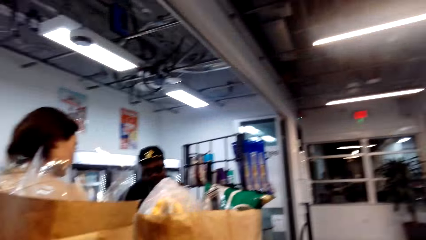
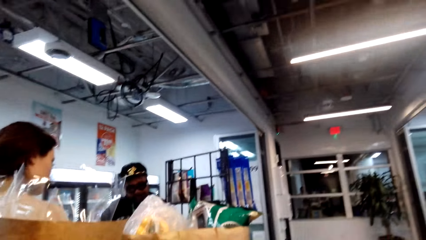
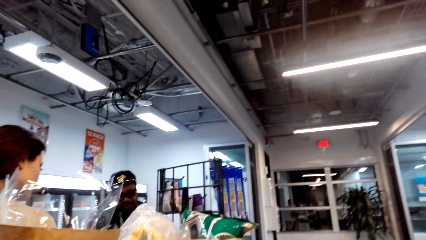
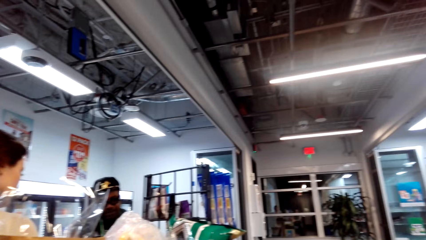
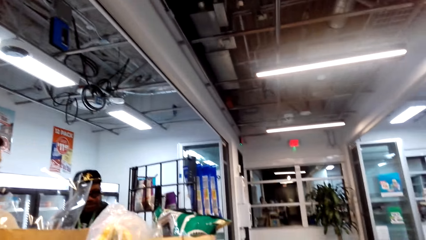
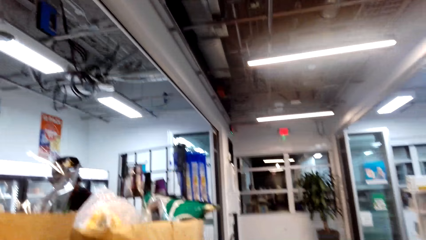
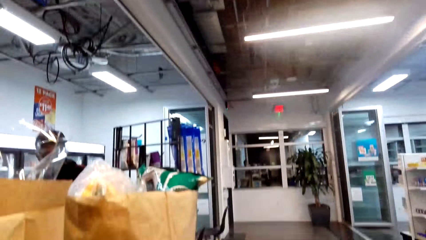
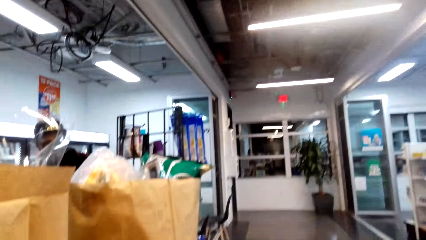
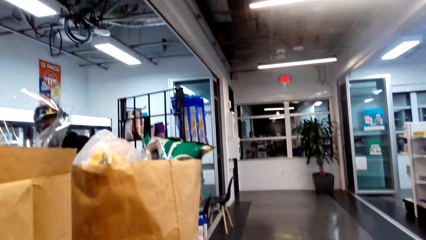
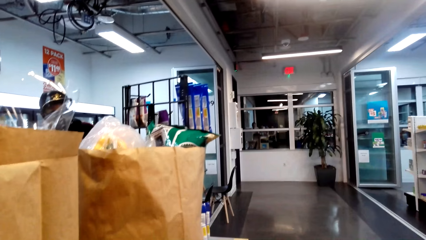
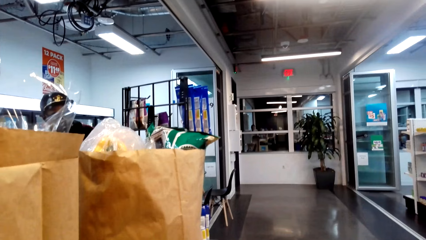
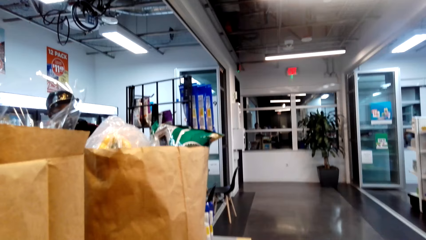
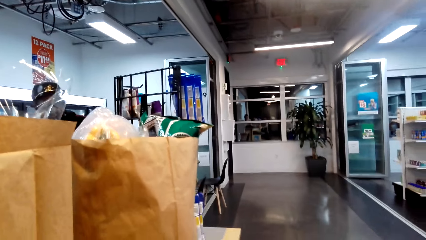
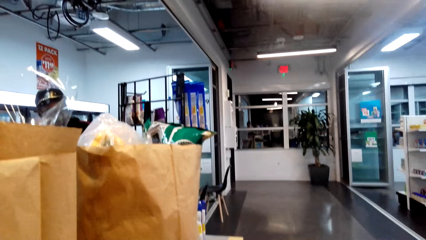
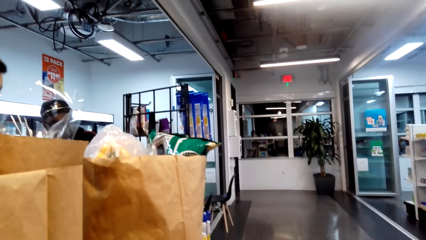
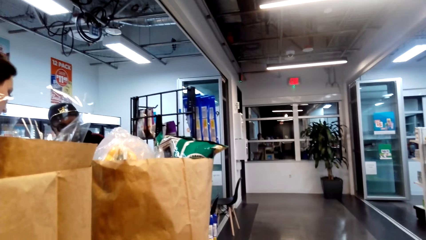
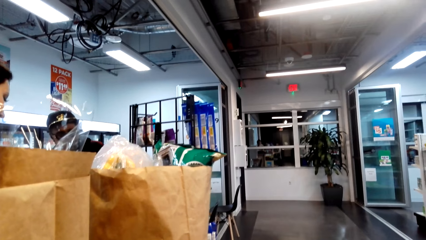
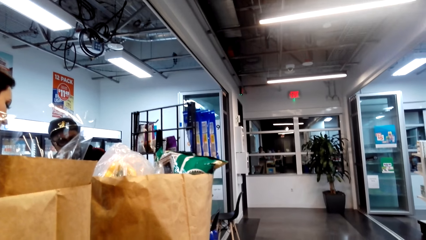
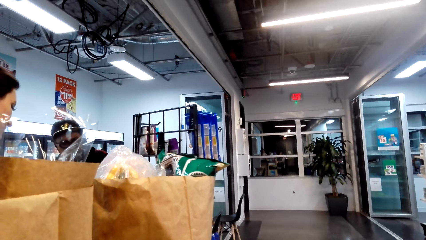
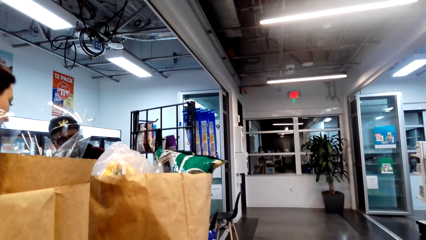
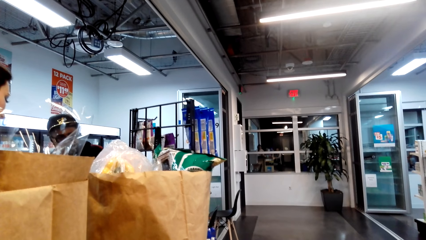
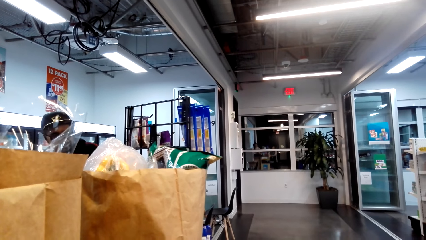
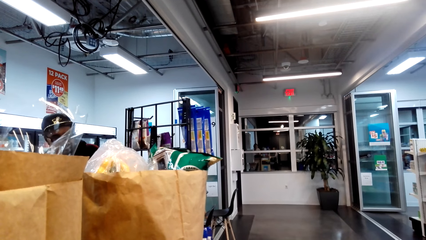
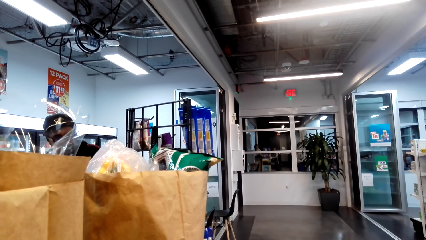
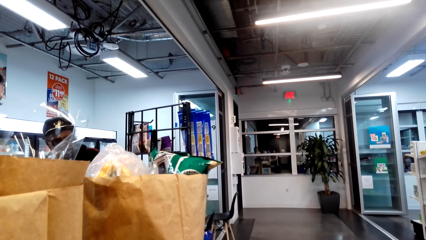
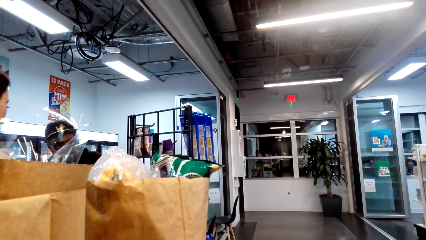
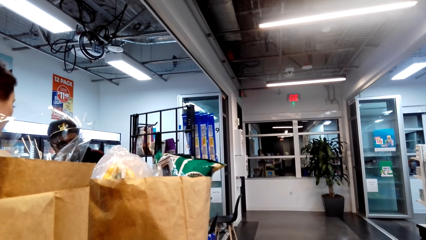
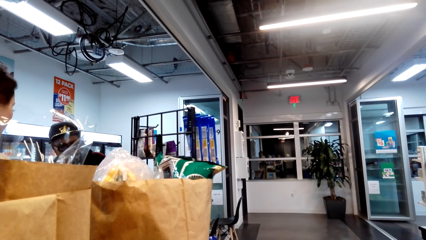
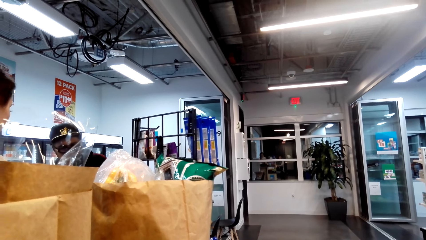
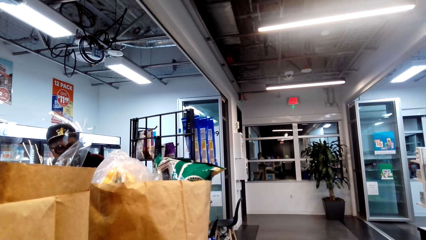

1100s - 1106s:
The camera wearer looks at the exit.

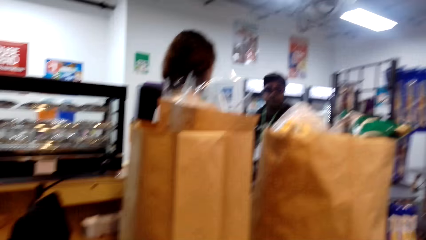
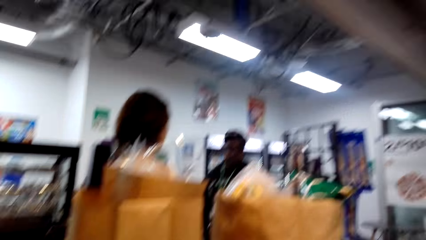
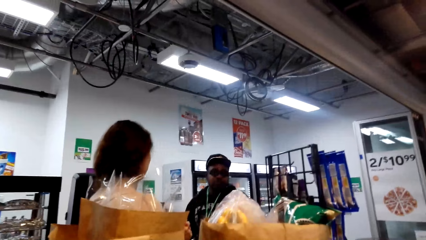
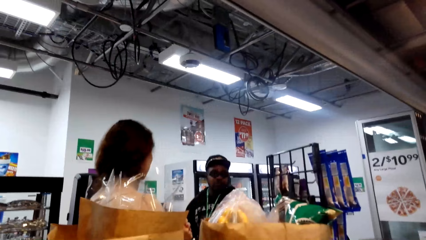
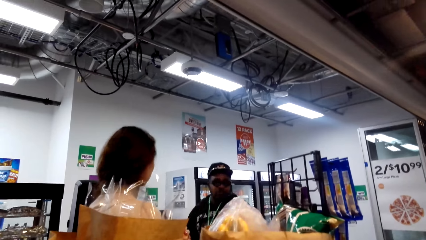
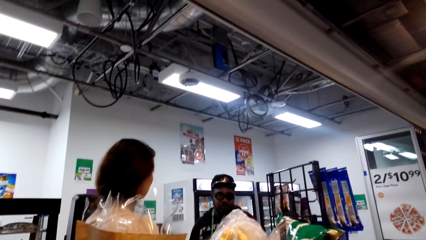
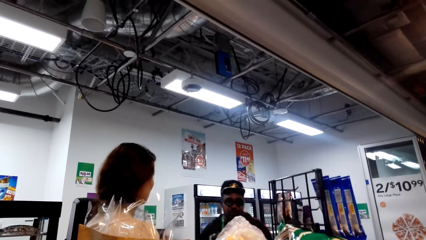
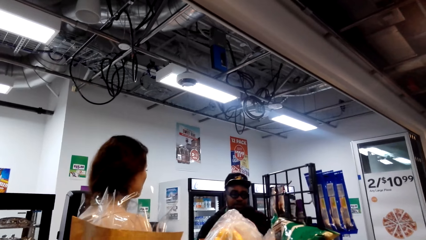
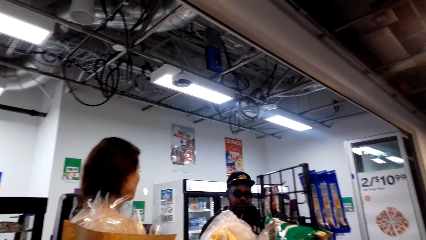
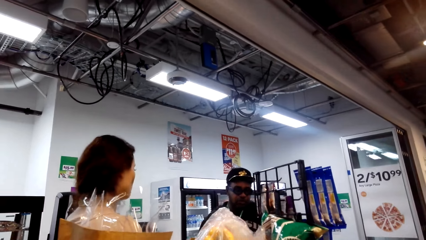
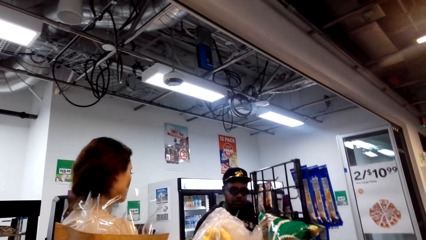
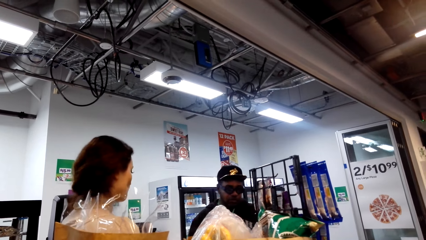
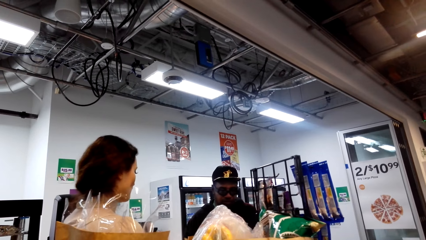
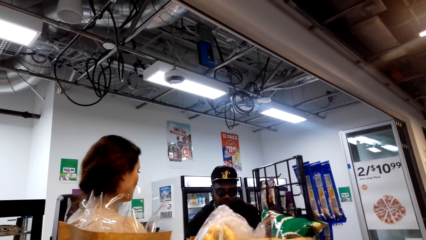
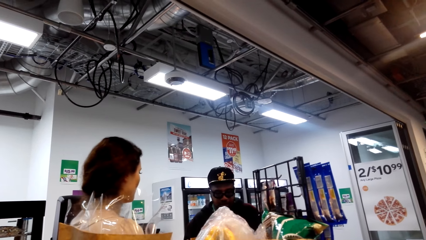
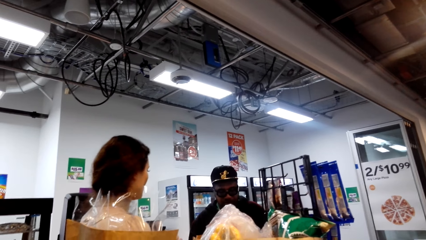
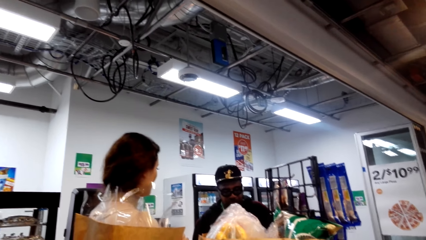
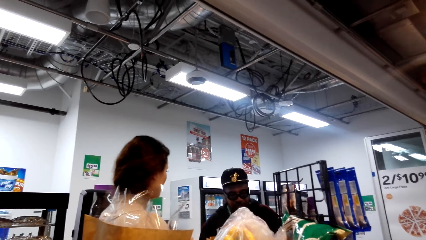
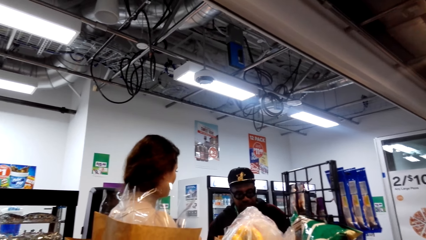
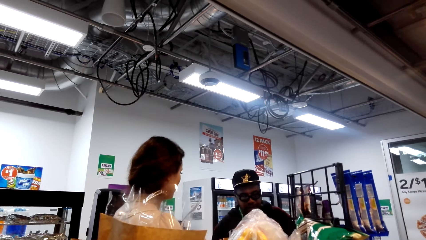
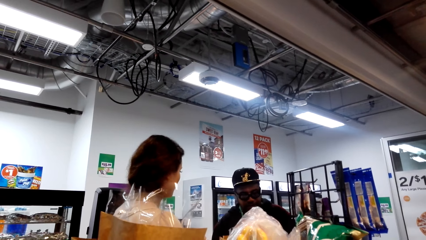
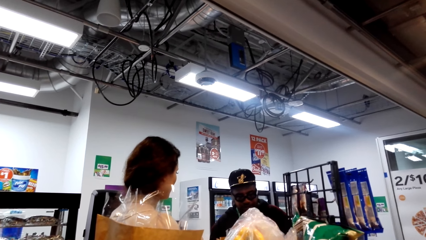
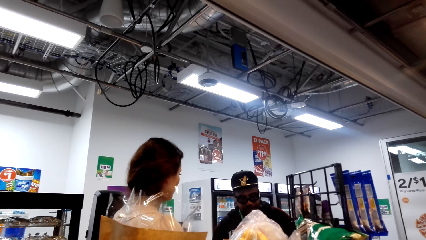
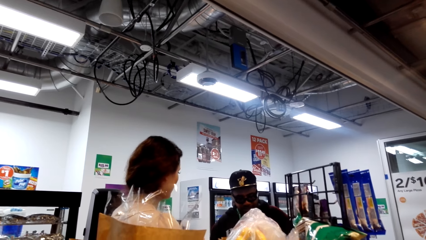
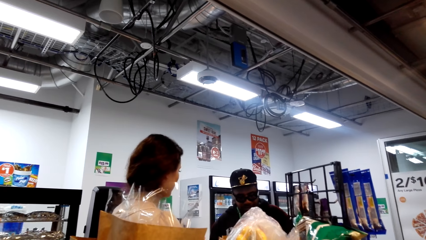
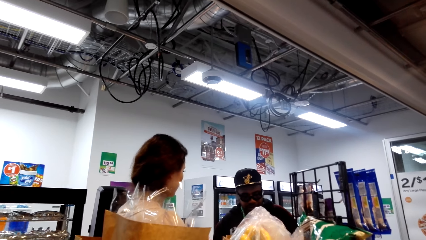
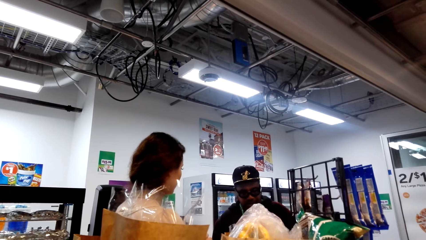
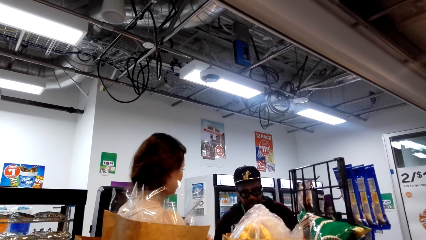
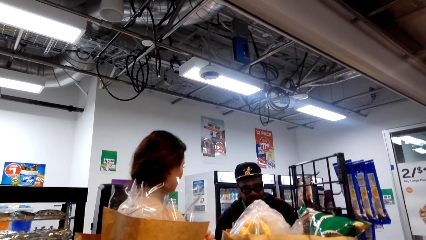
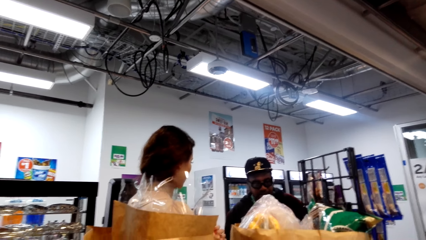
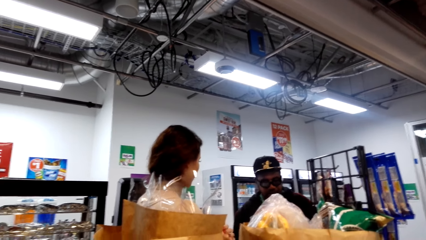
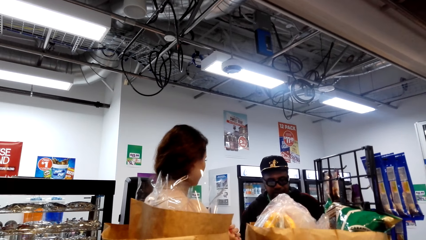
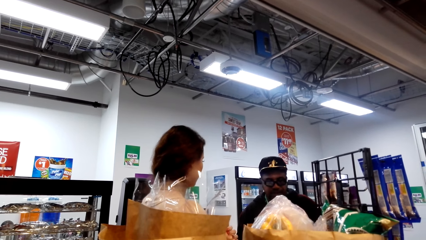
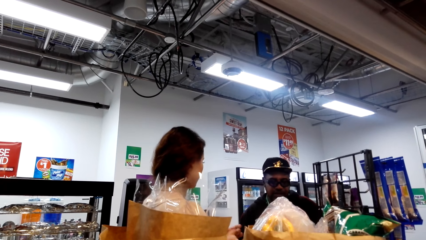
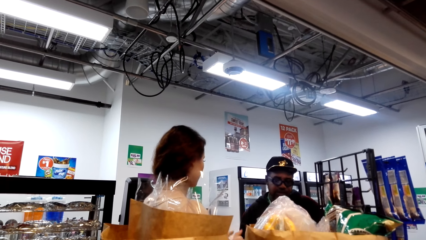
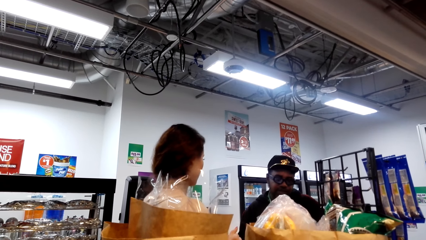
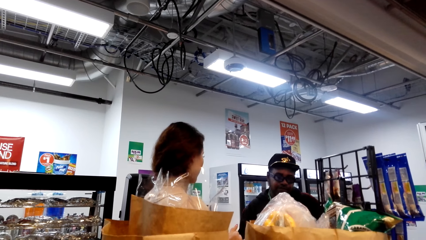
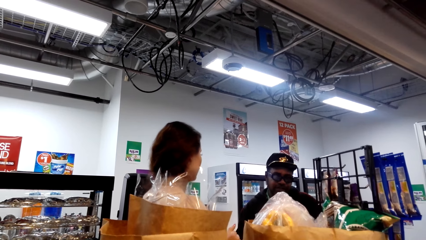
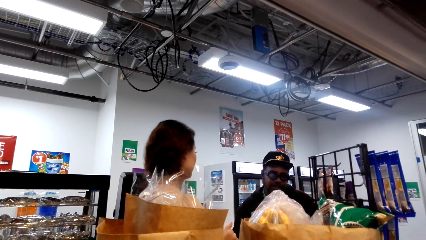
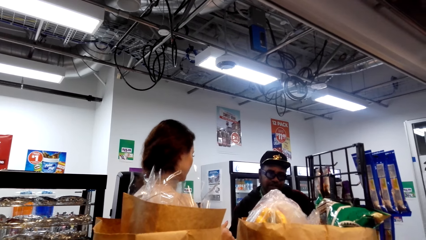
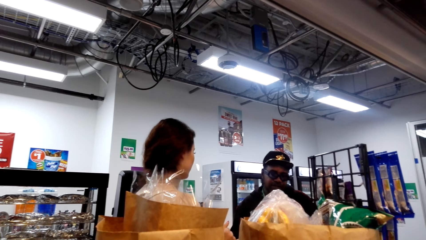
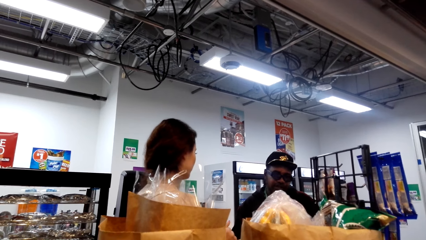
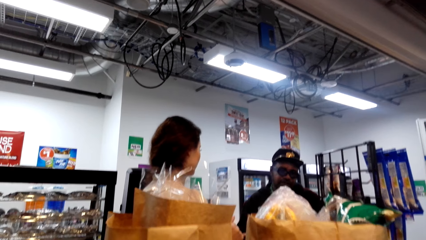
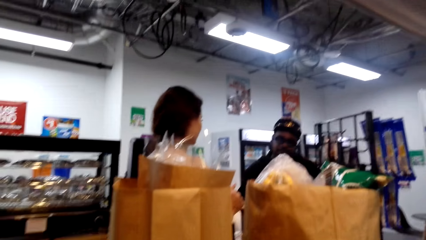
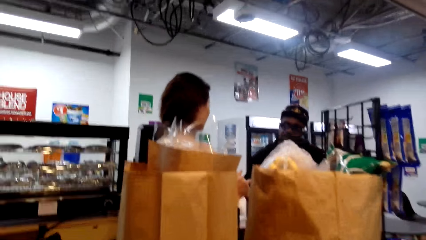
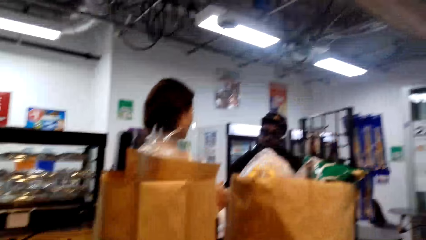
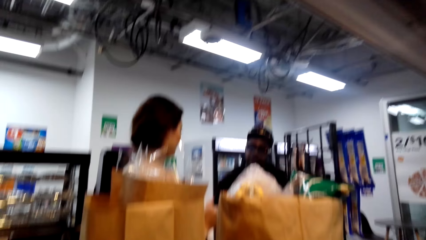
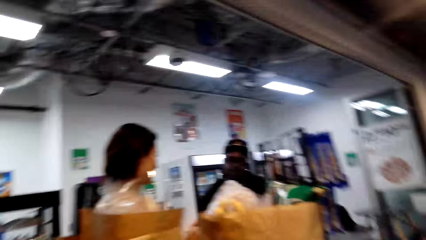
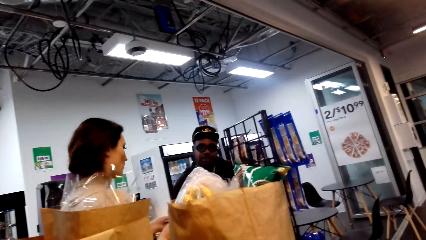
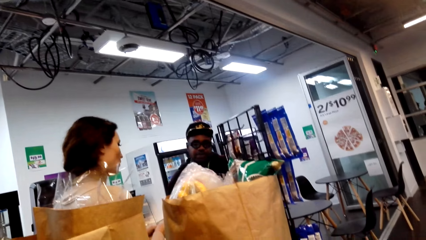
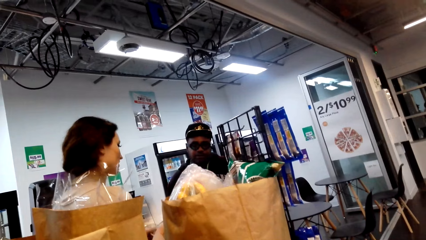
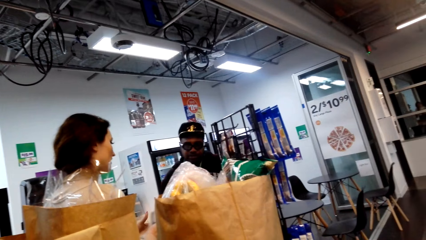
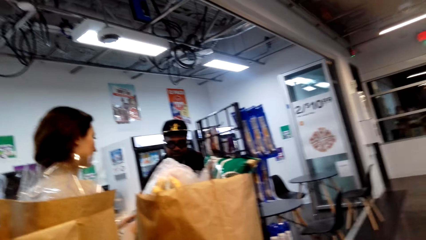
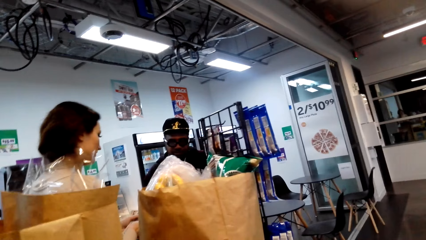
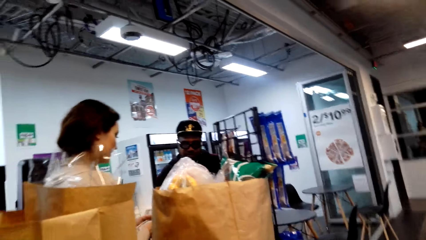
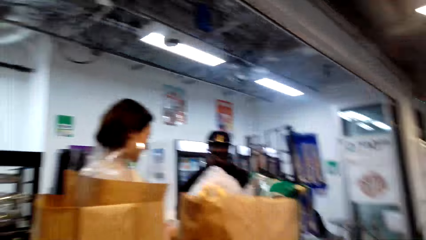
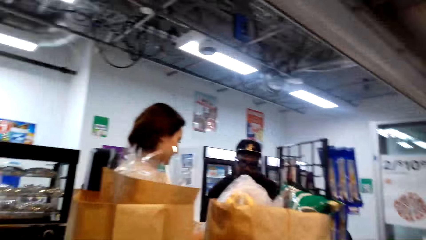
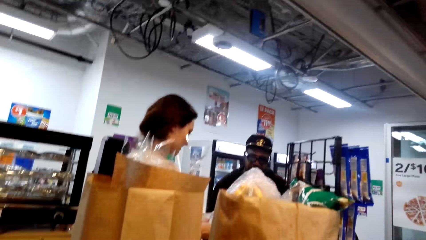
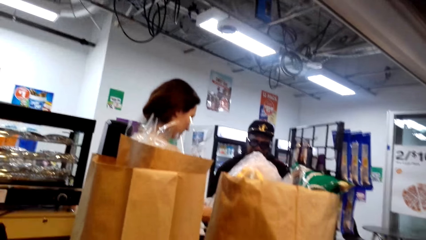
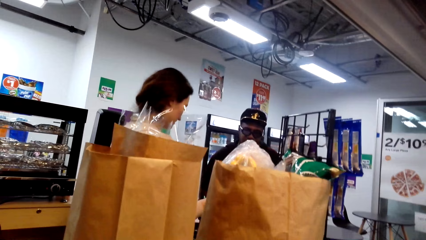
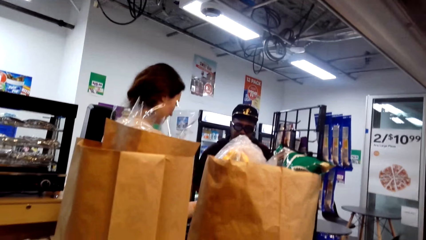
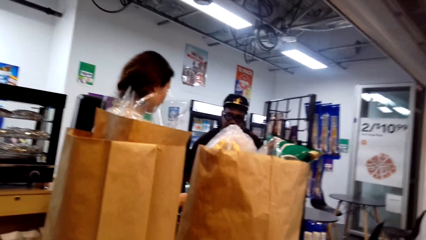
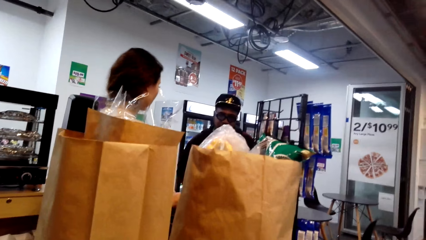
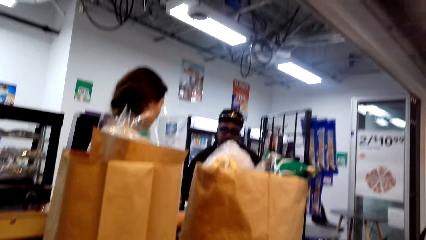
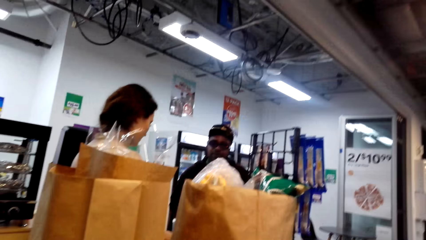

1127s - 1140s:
The camera wearer looks at a lady. They look at a man. A person is talking to another person.
